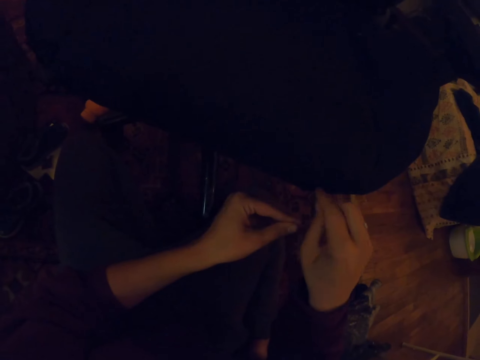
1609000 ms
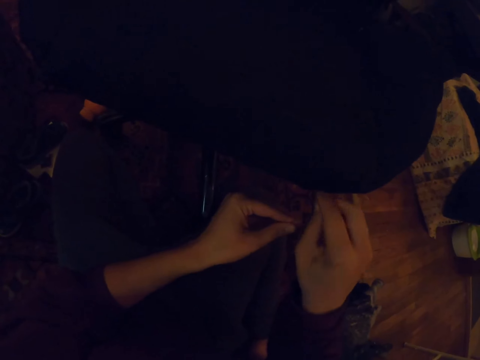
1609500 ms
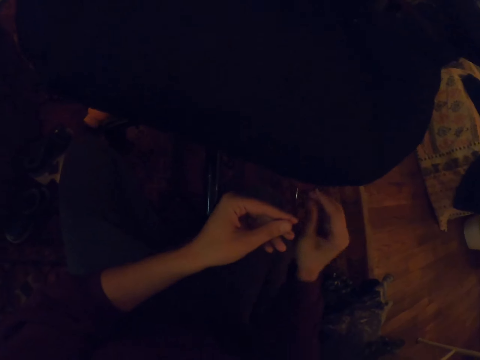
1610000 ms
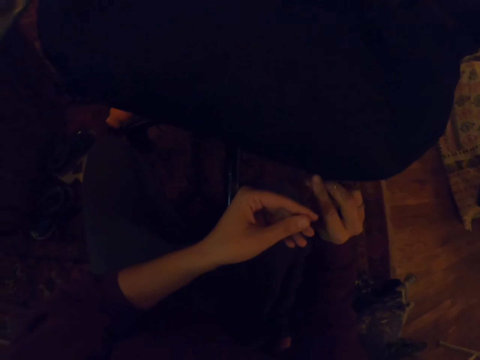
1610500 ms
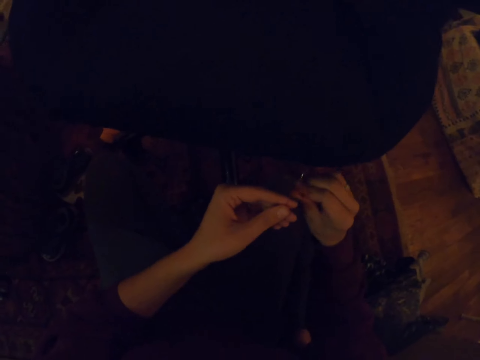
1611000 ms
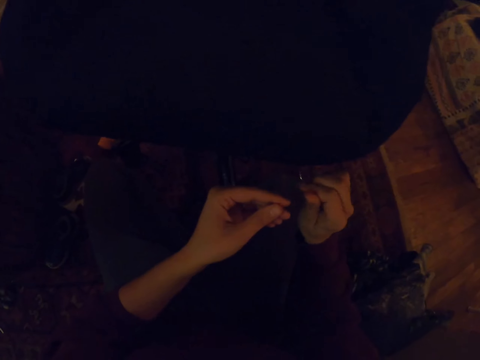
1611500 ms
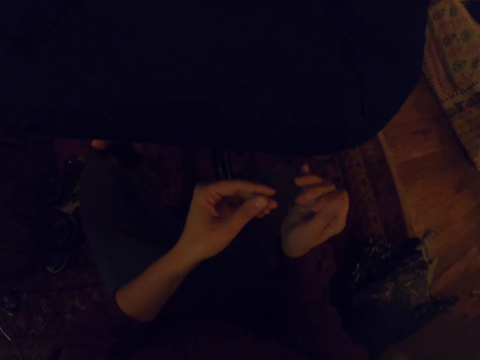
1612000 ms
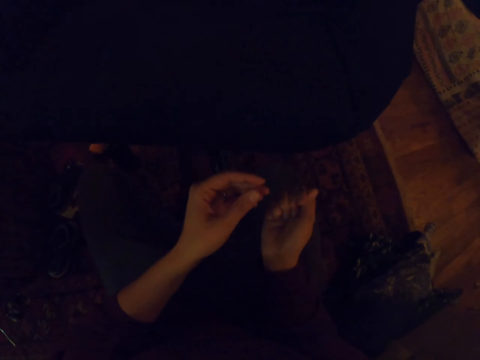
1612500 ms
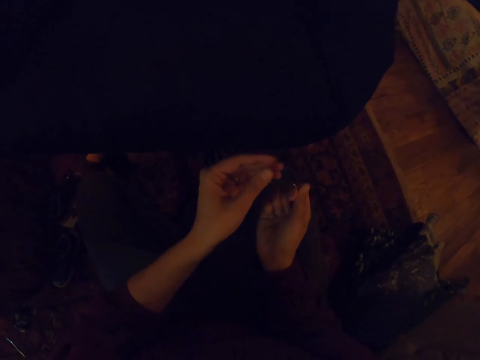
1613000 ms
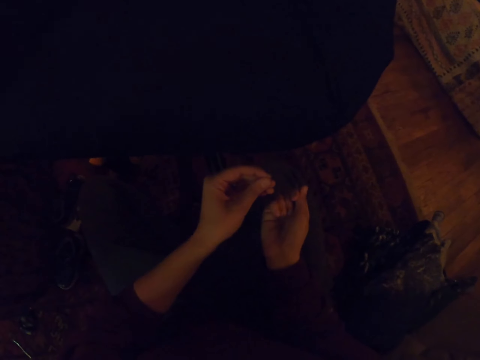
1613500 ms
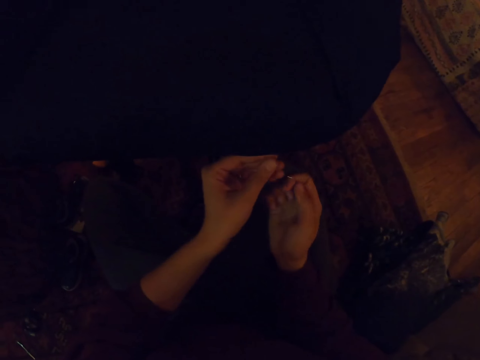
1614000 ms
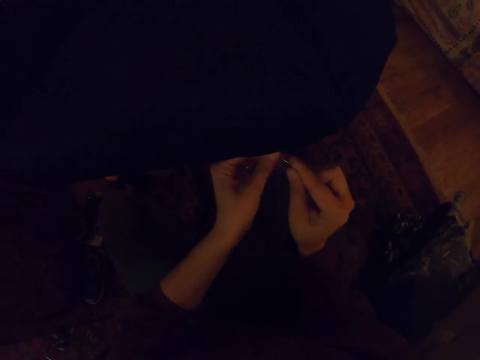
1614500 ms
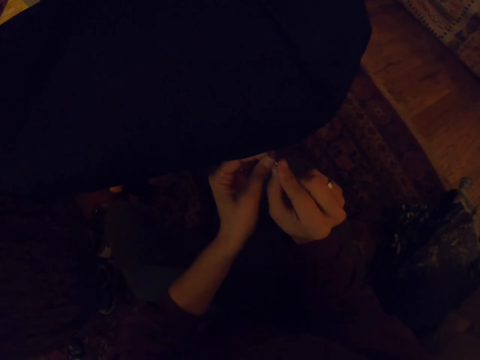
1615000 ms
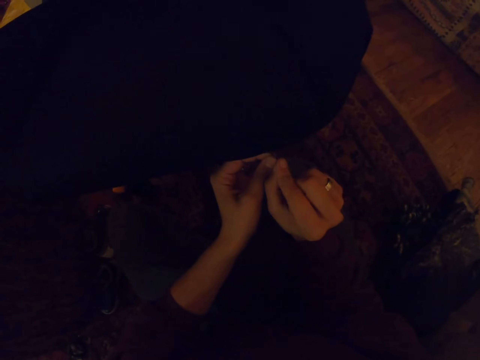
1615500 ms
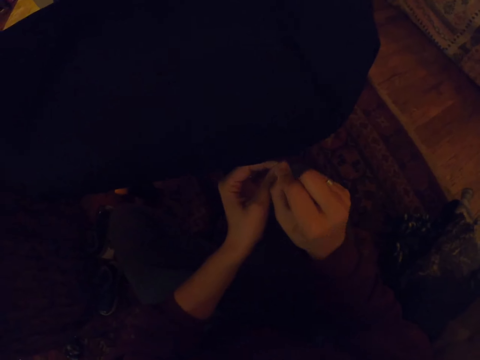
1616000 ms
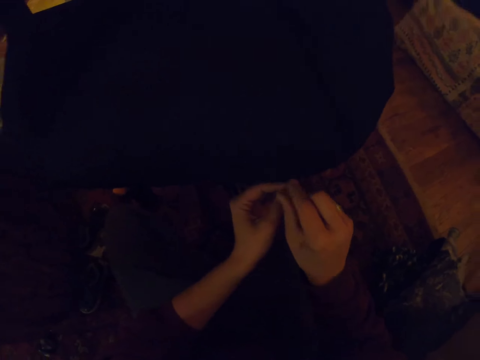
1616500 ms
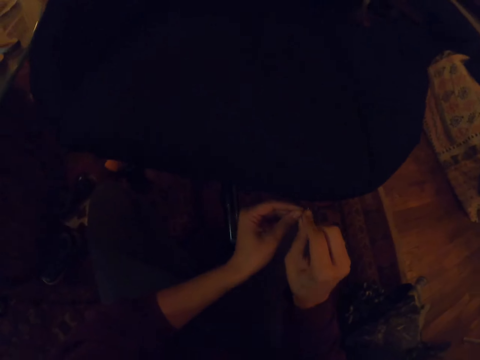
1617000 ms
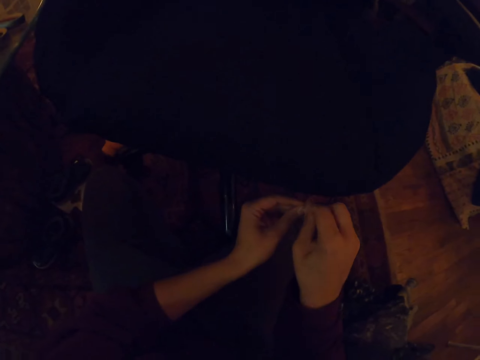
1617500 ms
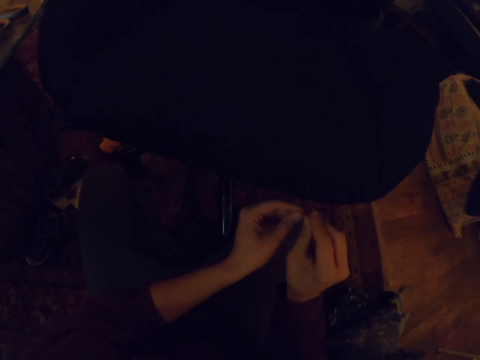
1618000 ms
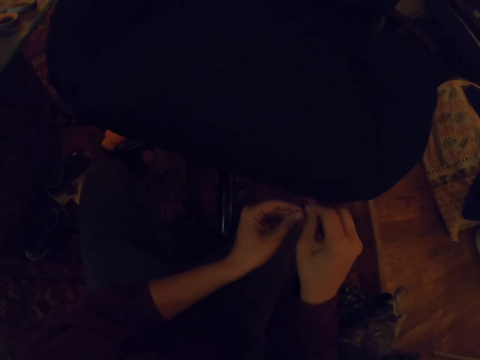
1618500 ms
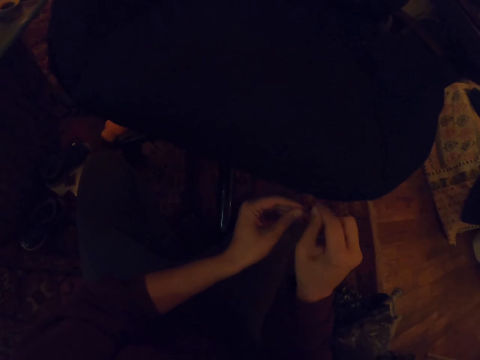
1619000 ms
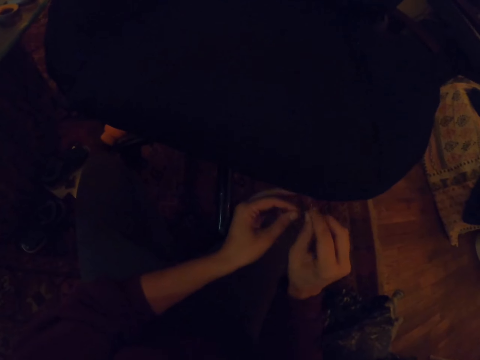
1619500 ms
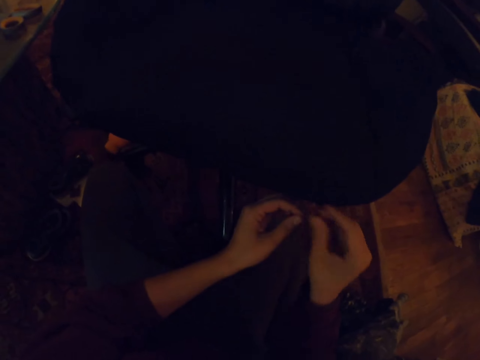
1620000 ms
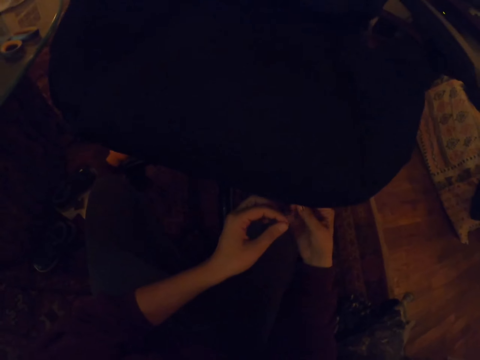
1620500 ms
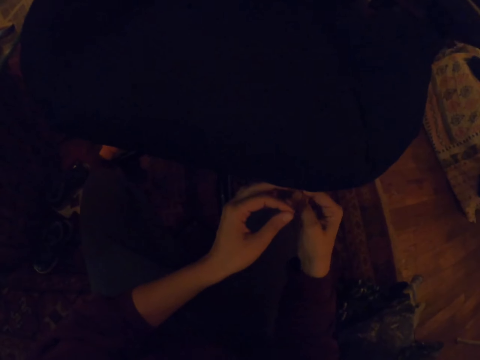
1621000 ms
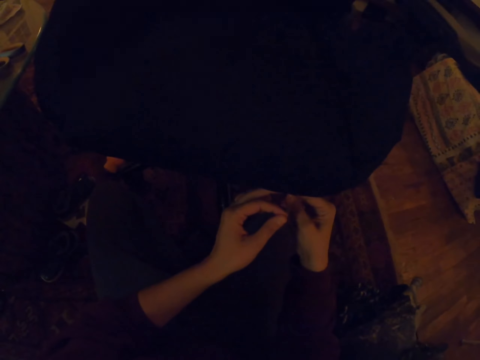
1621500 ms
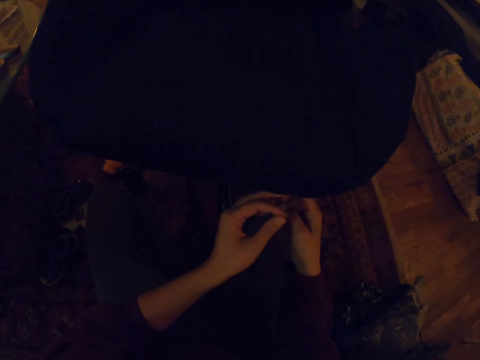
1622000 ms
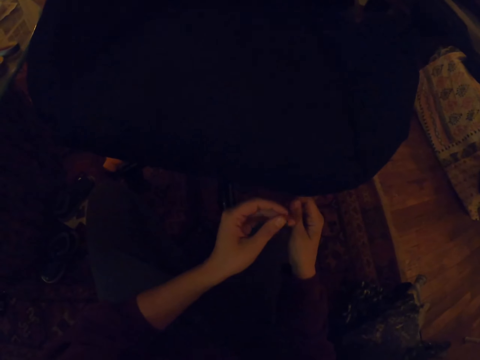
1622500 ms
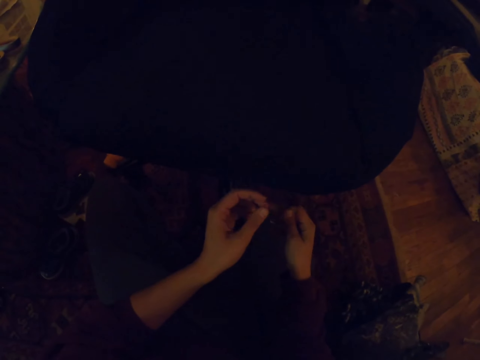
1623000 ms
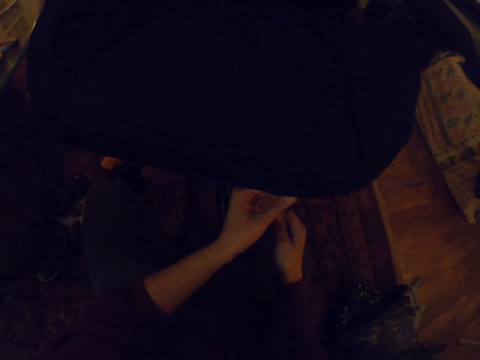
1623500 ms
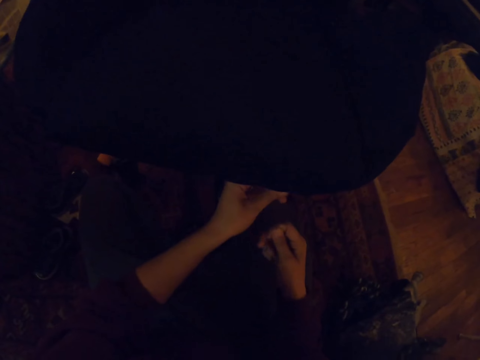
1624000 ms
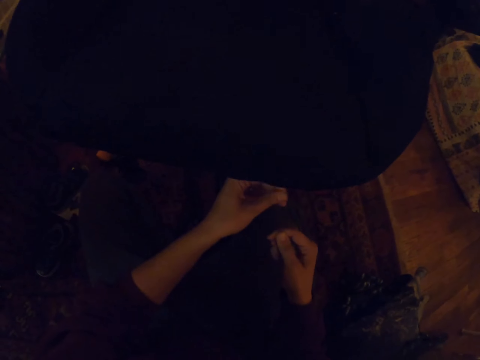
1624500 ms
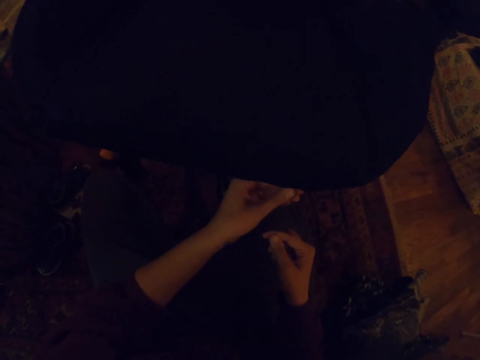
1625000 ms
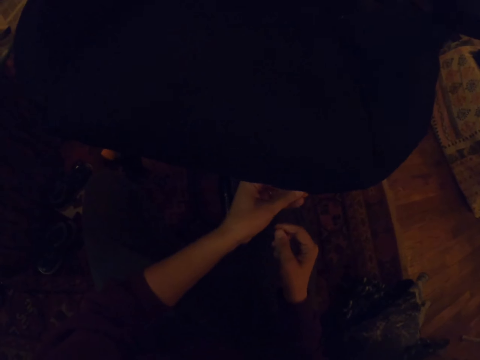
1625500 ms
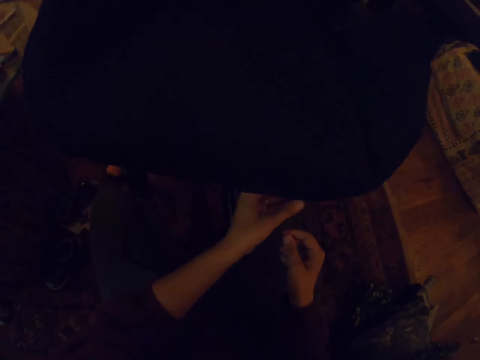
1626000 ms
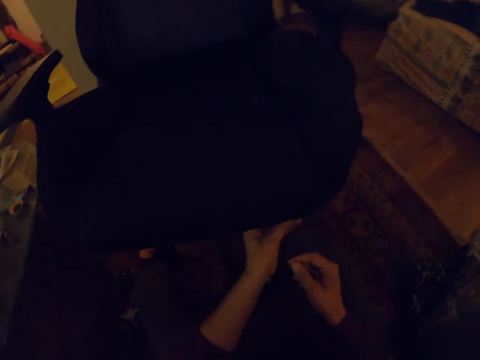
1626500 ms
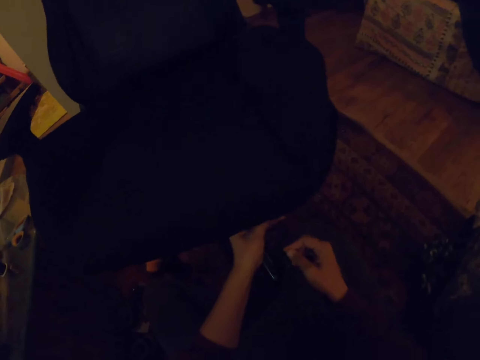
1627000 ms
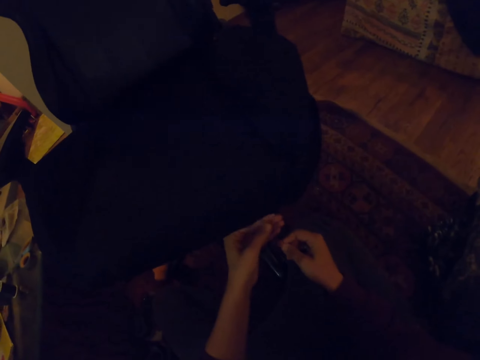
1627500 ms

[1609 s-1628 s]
The camera wearer pulls the needle with the right hand. They pull the thread with the right hand. They sew the chair with the needle and thread. They pull the thread with the right hand. They pull the thread with the left hand.

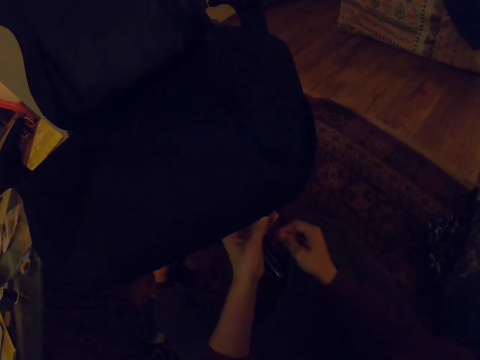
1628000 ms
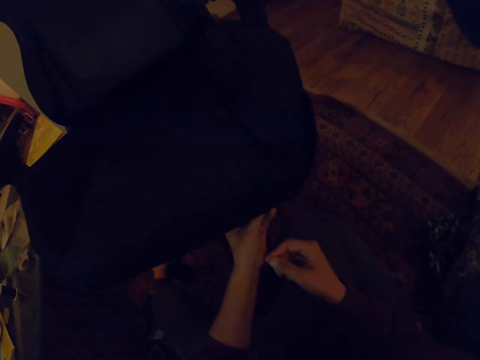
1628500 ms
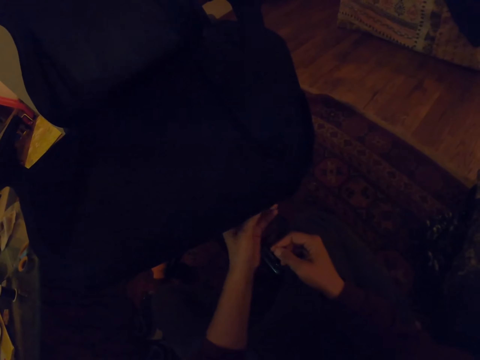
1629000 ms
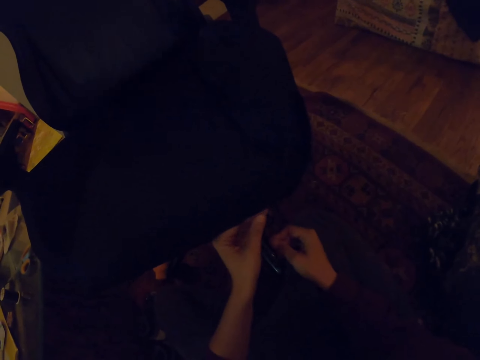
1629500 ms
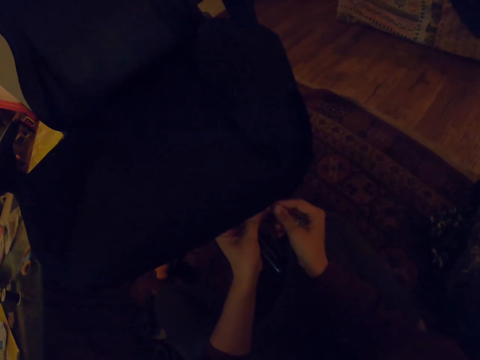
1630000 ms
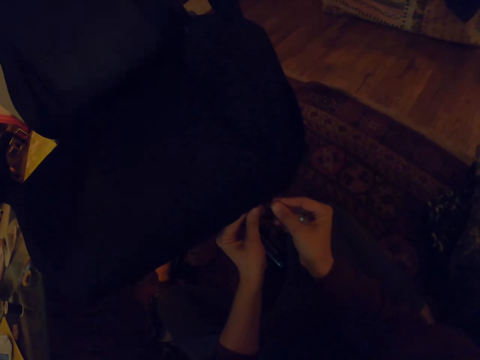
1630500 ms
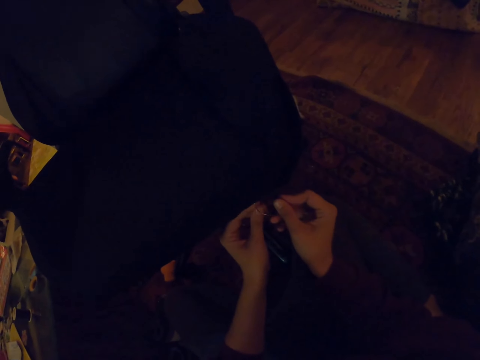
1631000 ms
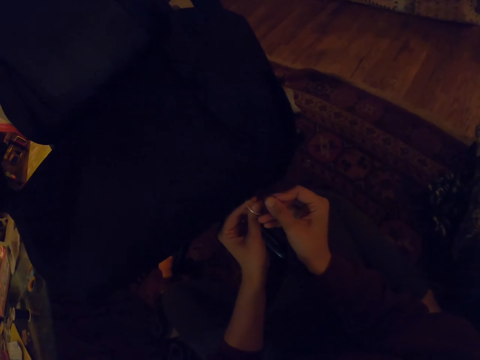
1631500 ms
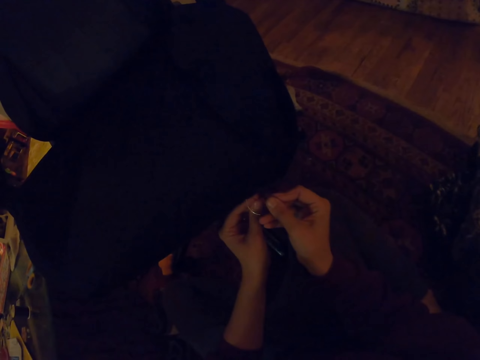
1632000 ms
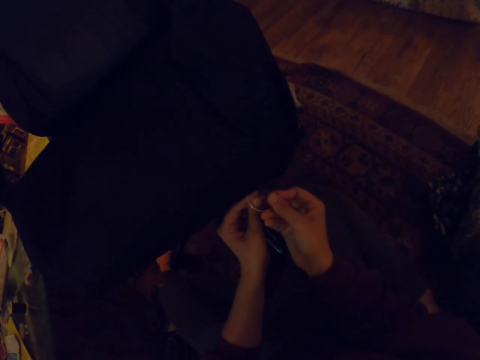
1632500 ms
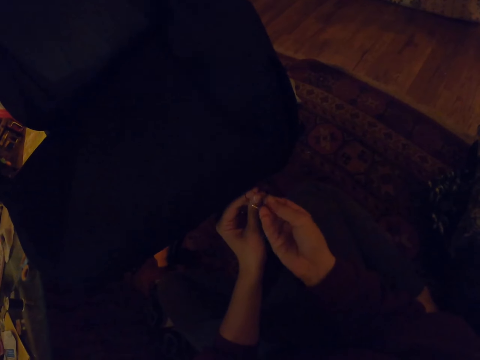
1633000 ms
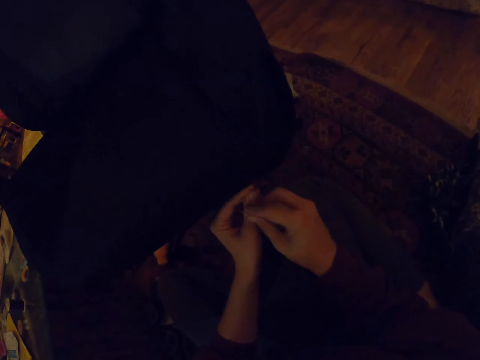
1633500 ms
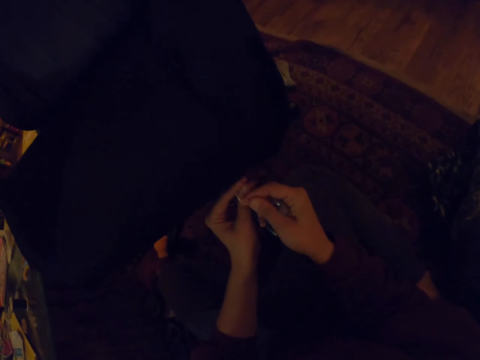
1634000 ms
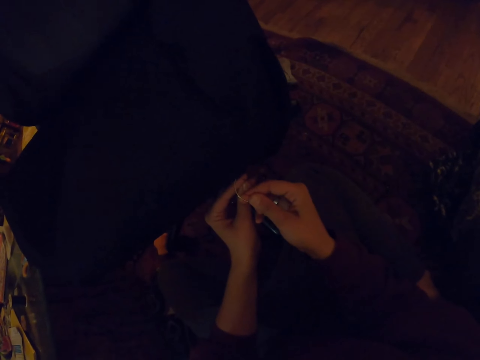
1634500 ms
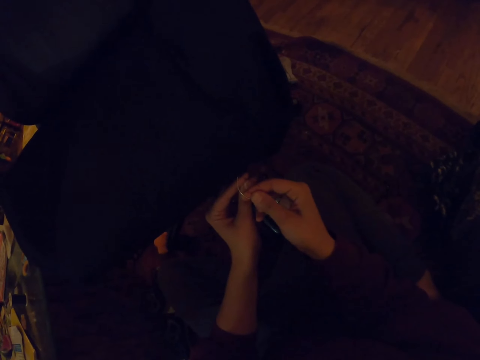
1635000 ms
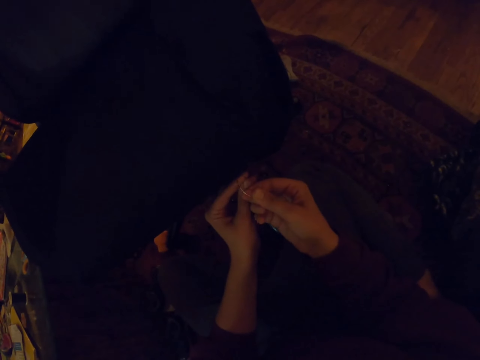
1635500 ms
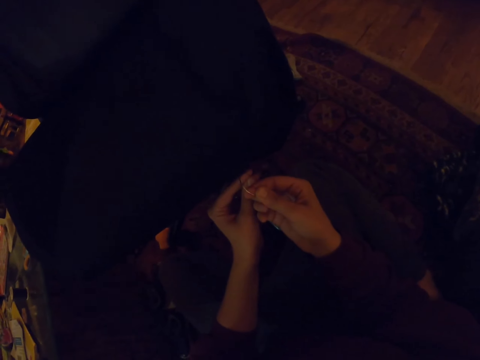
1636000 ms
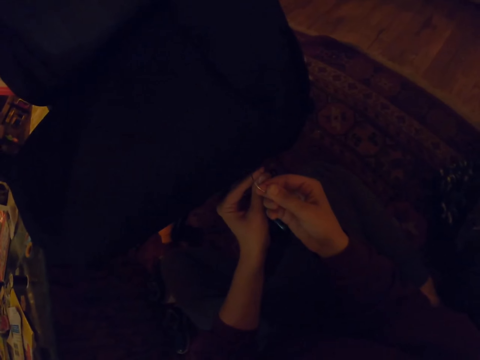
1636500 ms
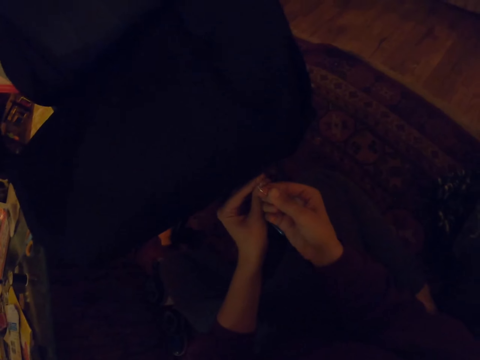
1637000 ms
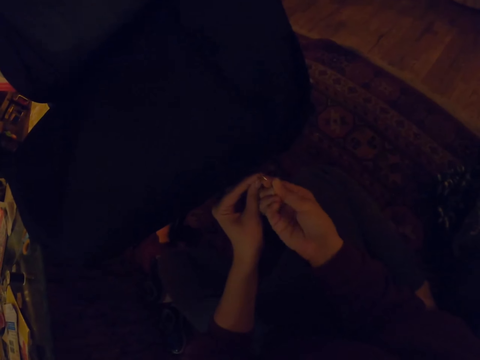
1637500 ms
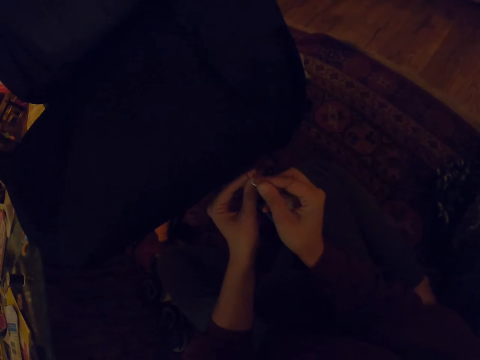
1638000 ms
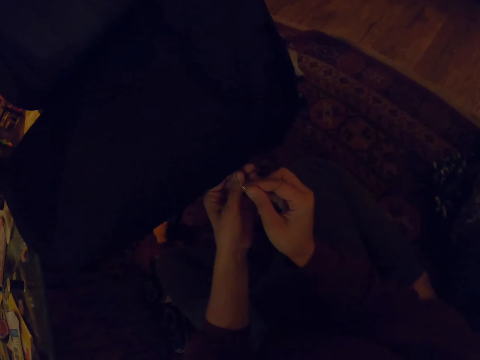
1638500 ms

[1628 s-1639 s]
The camera wearer sews the chair with a needle and thread.
